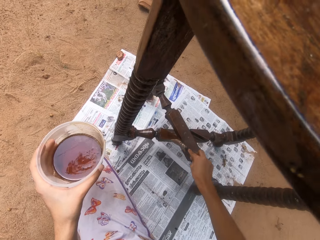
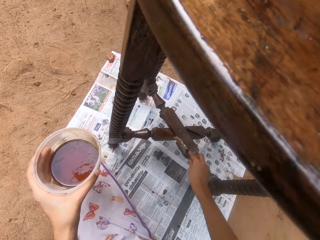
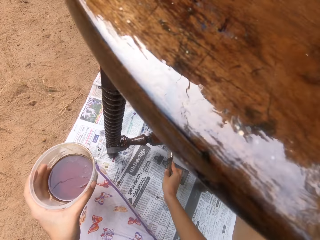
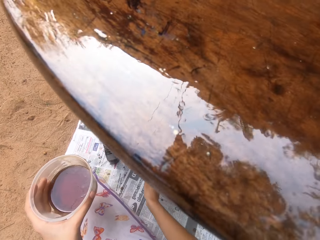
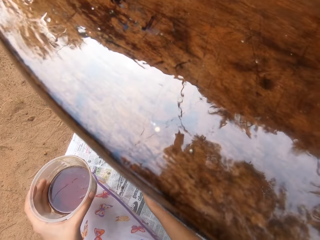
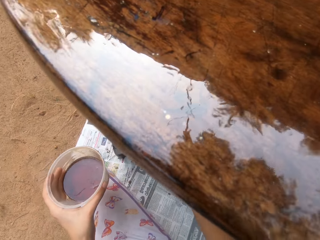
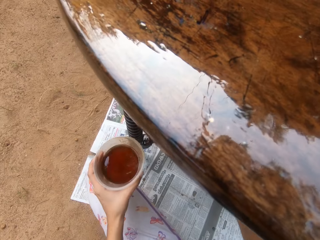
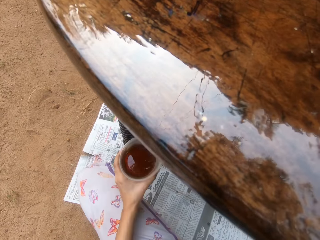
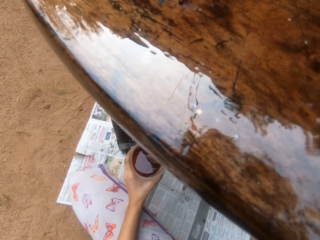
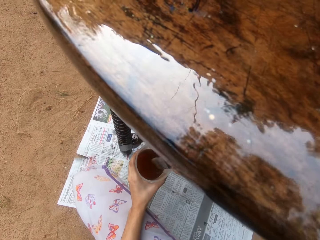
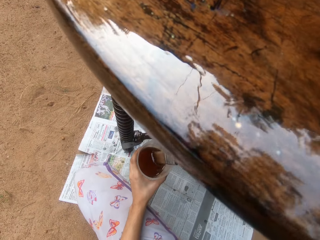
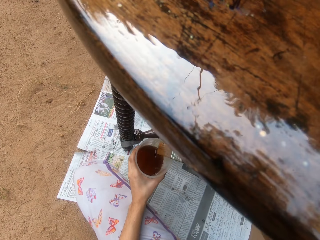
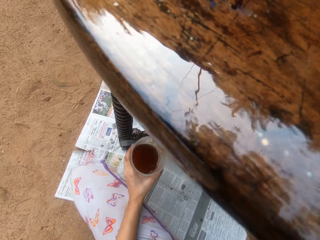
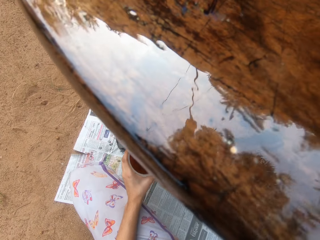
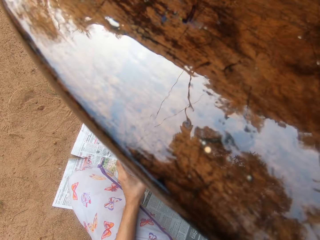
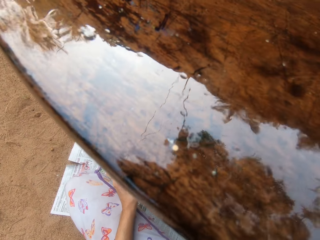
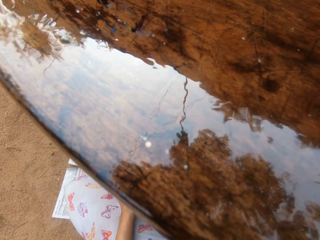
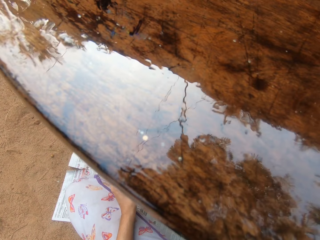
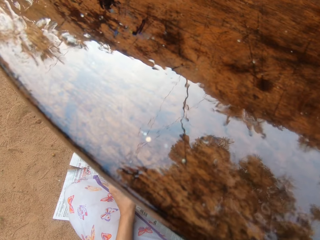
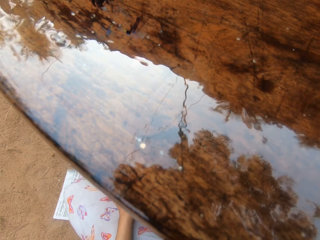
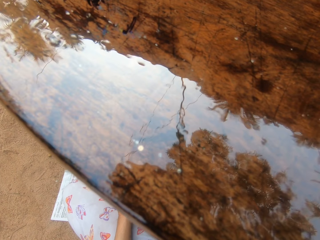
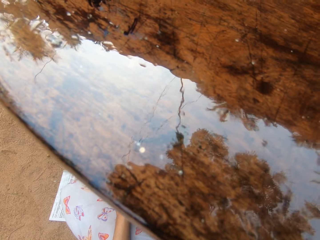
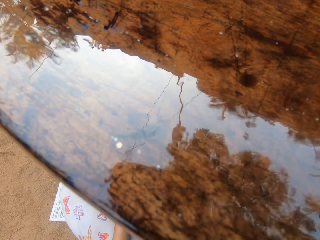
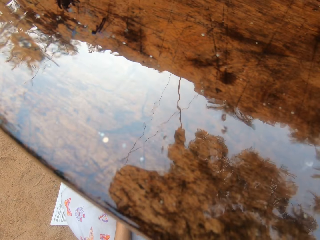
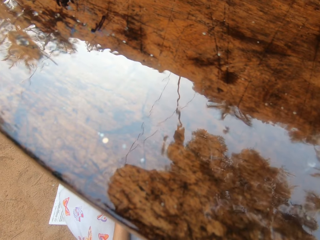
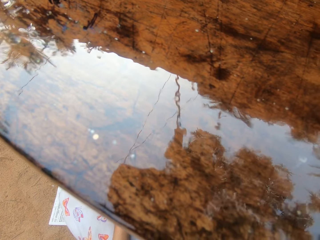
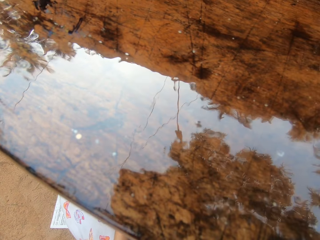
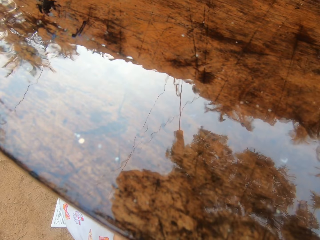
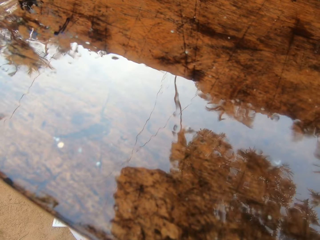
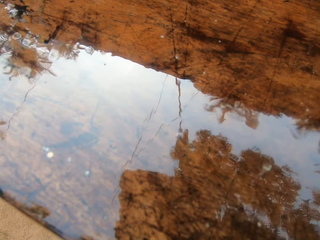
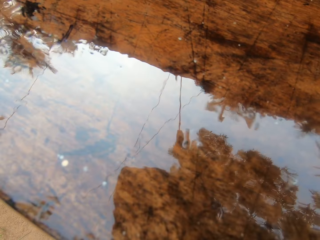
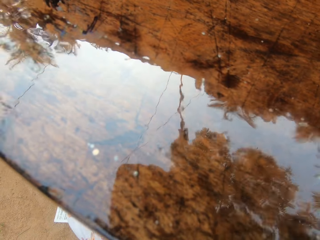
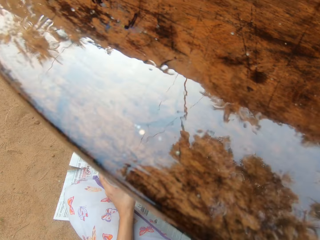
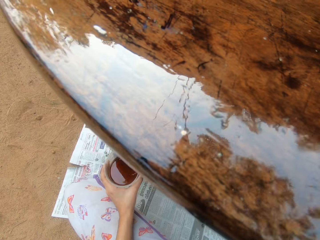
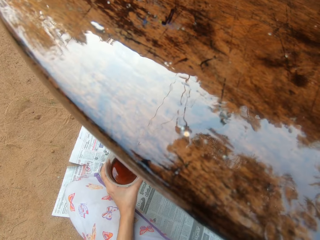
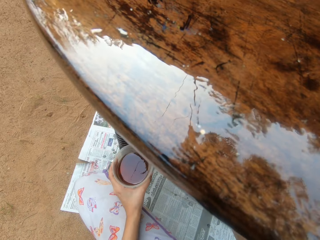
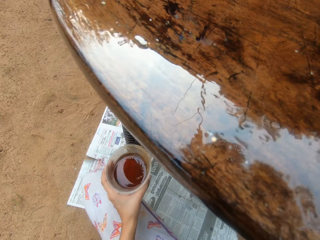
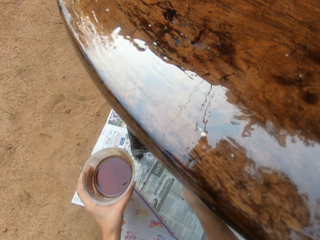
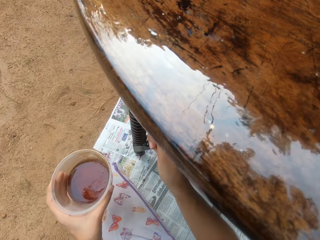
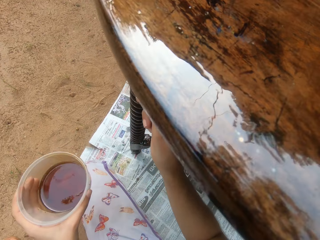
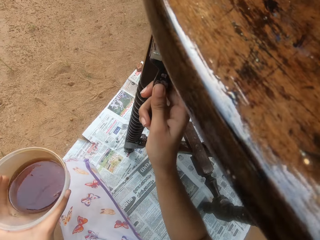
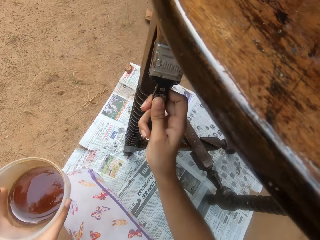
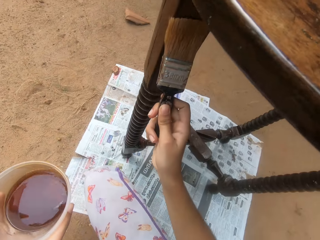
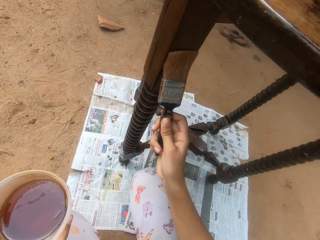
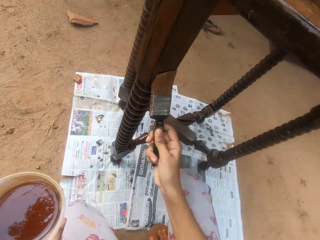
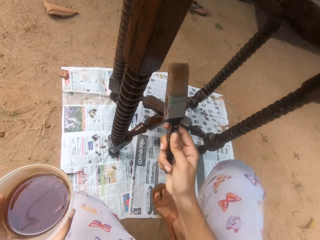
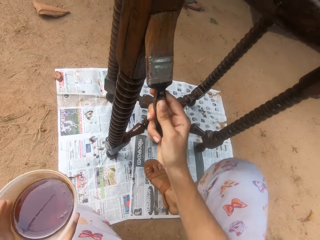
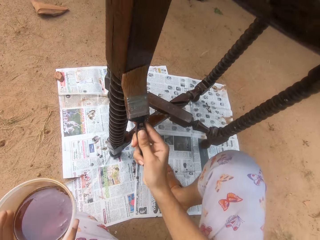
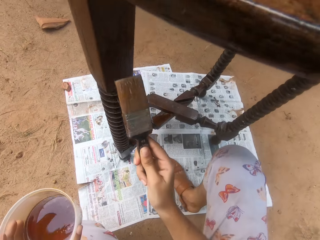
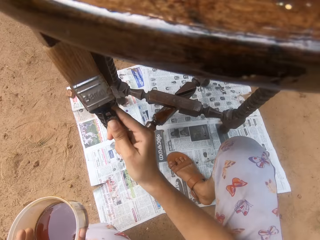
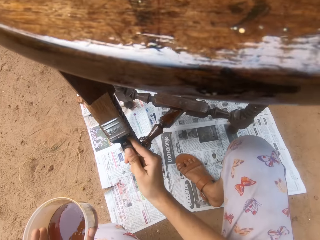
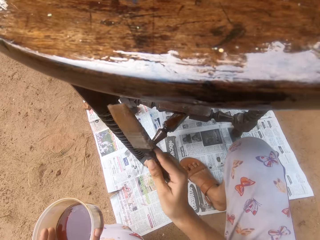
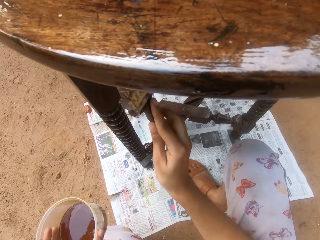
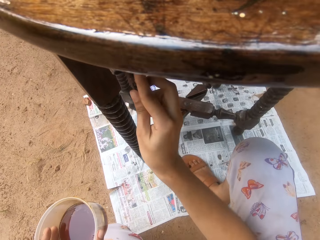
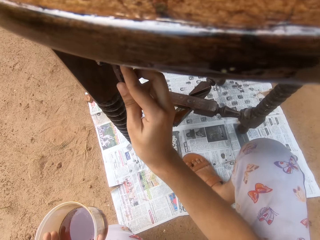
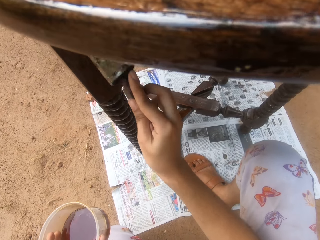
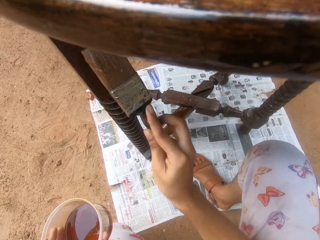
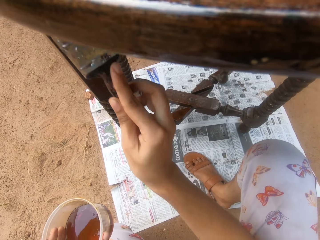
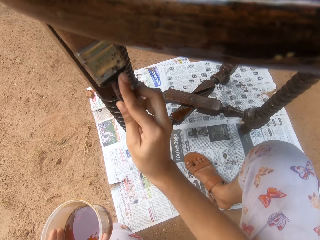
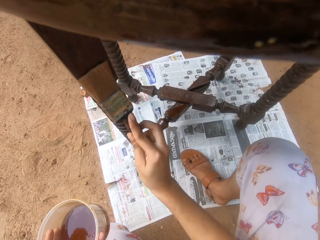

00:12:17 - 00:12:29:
The camera wearer dips the brush in his right hand into the bowl of wood finish oil in his left hand. He paints the table. He lifts the bowl of wood finish oil in his left hand. He coats the table with wood finish oil in the brush with his right hand.

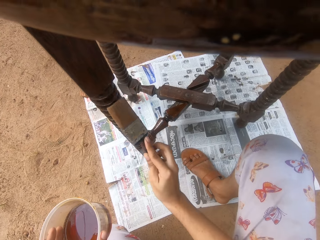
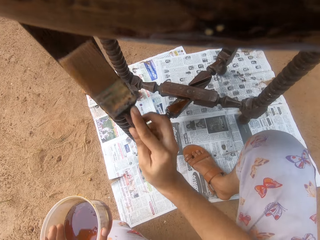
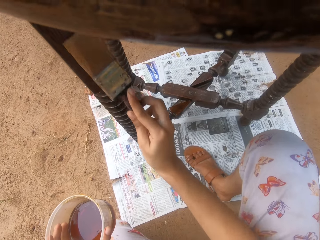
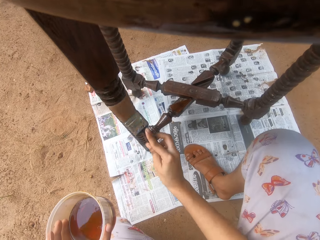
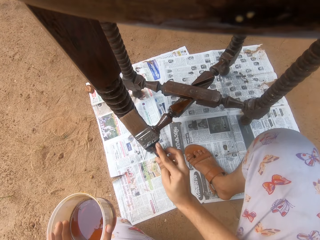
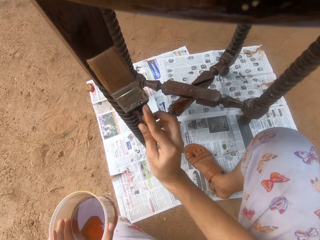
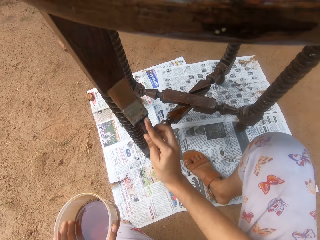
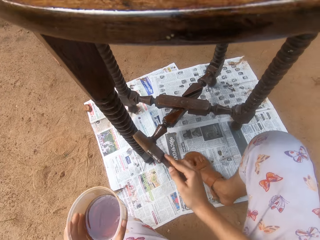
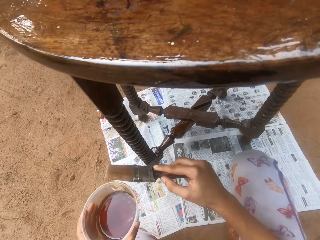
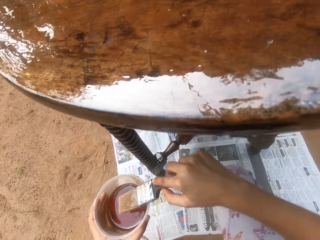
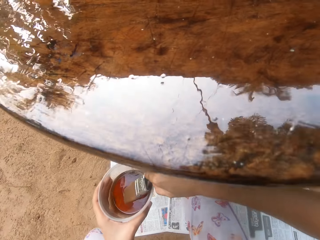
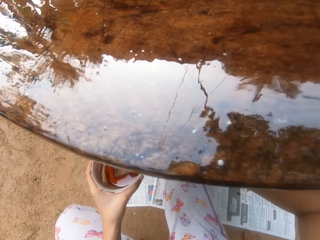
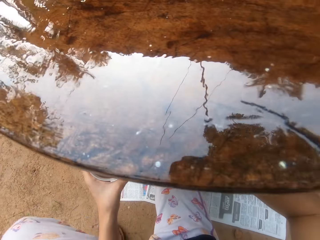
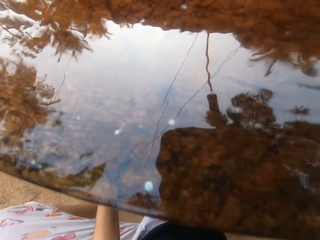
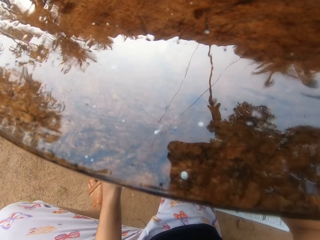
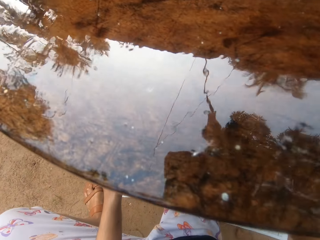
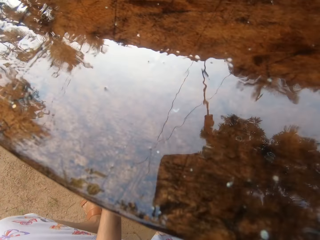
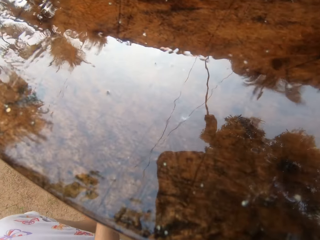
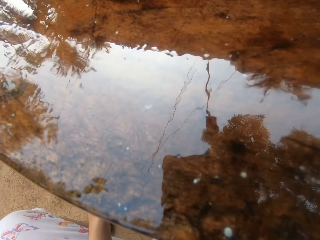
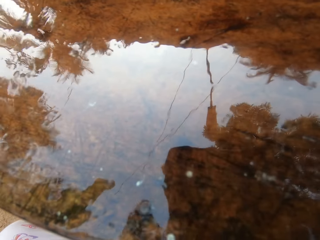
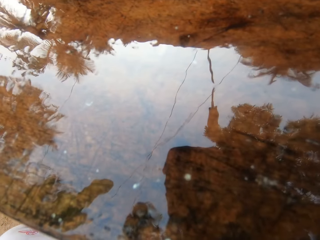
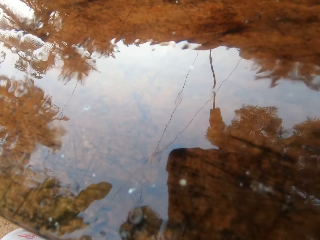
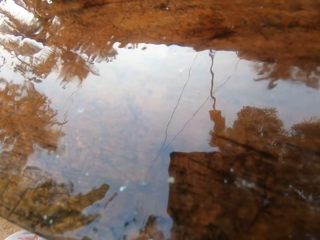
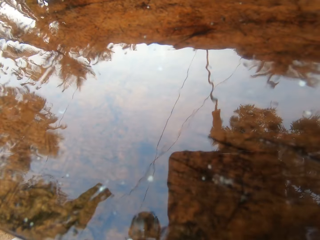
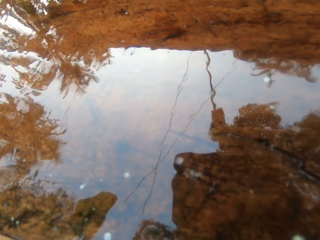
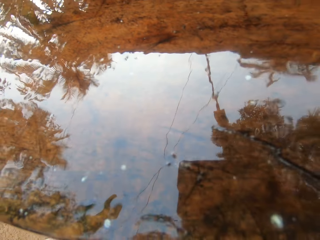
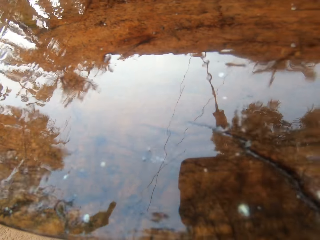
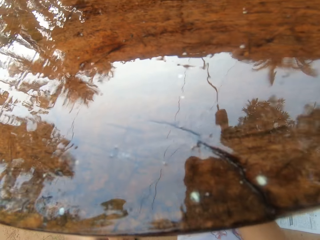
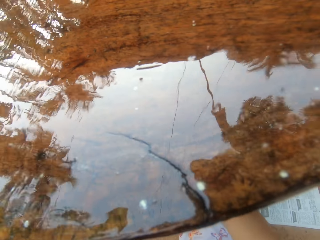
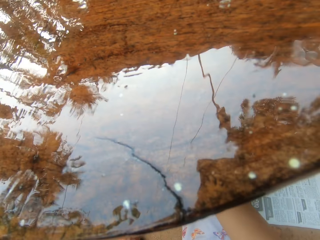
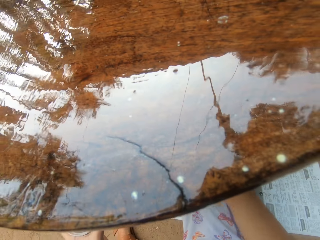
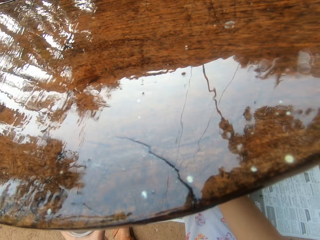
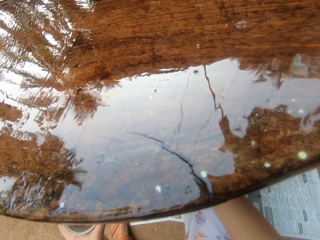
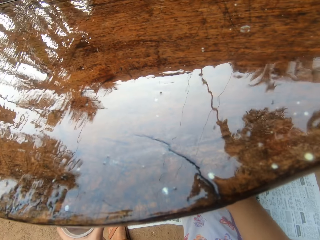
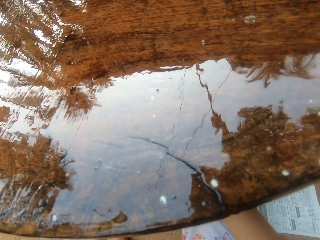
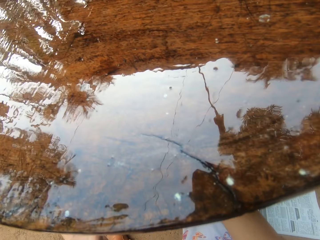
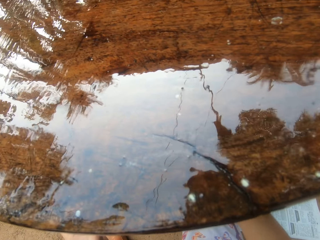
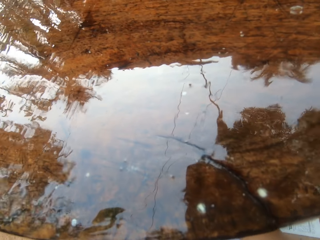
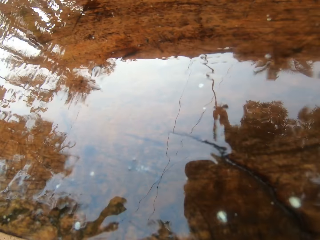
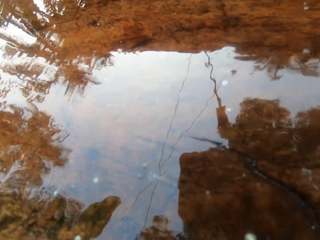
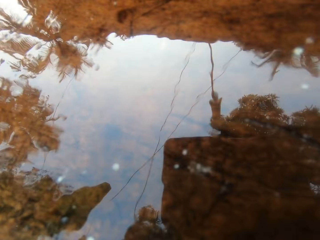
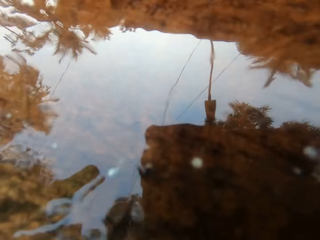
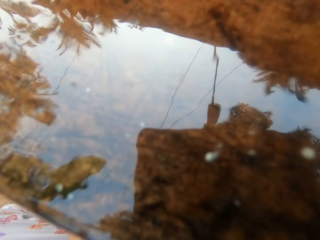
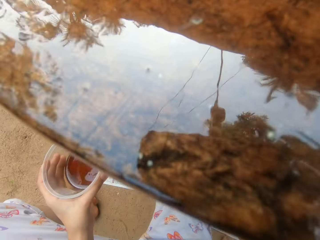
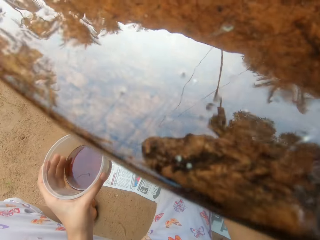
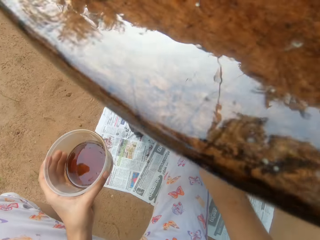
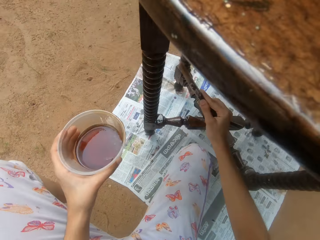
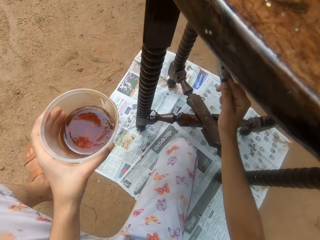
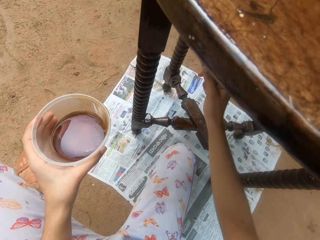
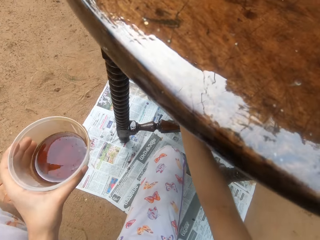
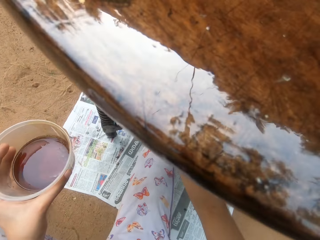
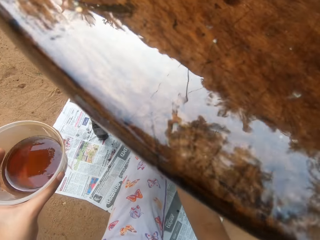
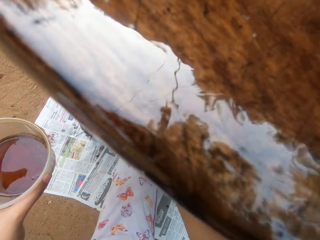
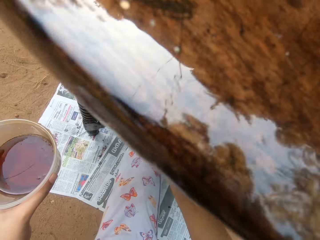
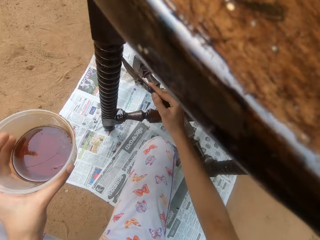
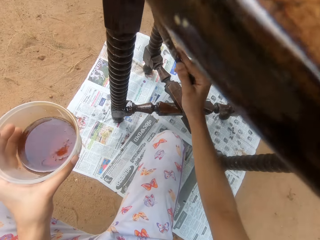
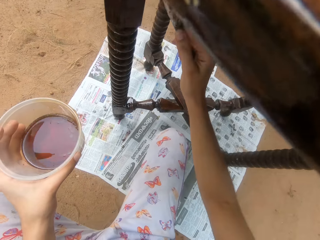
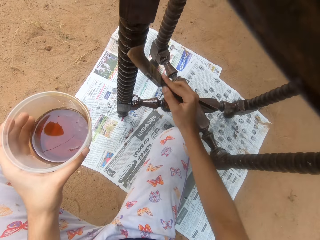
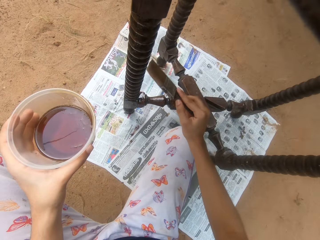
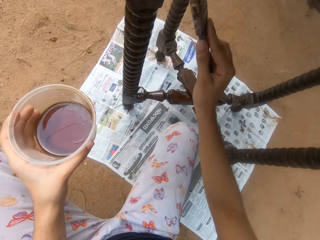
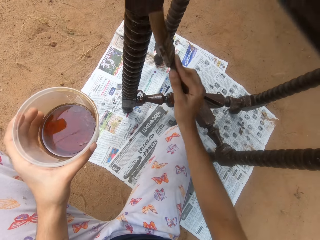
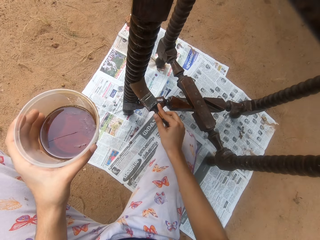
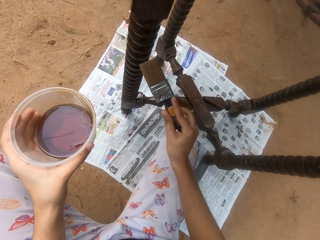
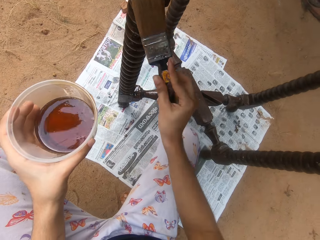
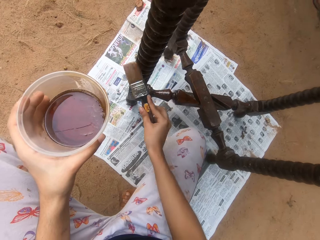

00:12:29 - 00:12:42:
The camera wearer dips the brush in his right hand into the bowl of wood finish oil in his left hand. He coats the table with wood finish oil in the brush with his right hand.
